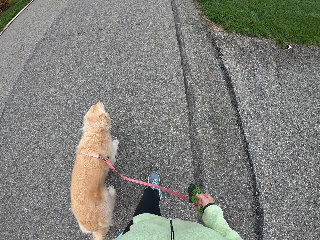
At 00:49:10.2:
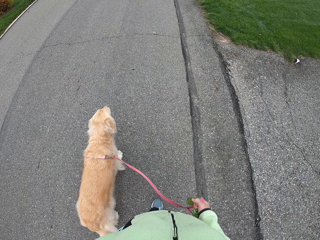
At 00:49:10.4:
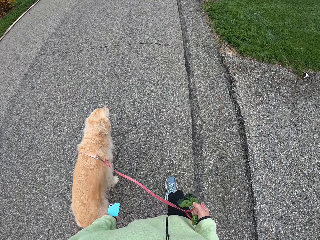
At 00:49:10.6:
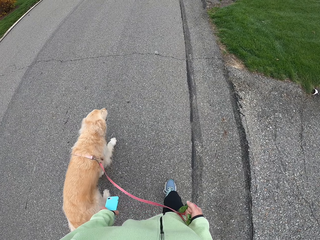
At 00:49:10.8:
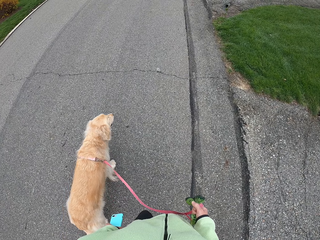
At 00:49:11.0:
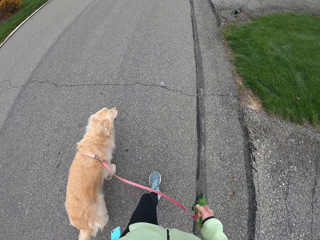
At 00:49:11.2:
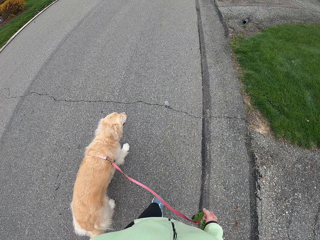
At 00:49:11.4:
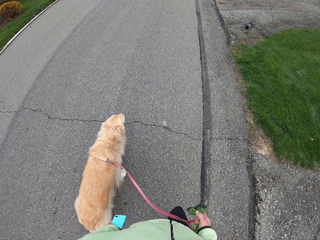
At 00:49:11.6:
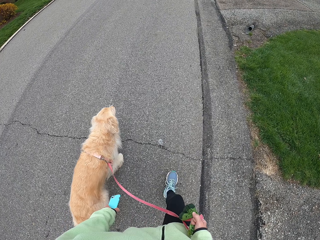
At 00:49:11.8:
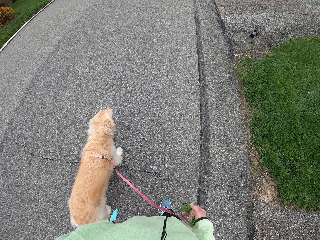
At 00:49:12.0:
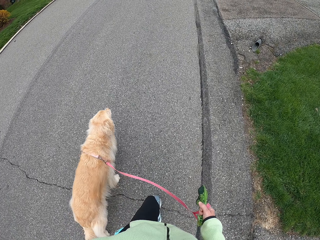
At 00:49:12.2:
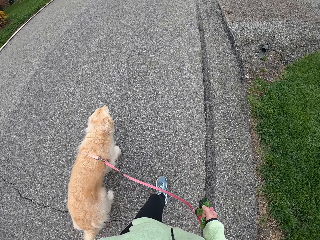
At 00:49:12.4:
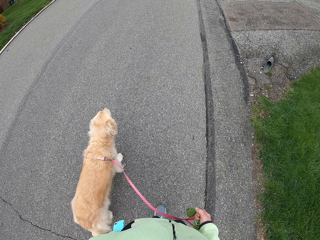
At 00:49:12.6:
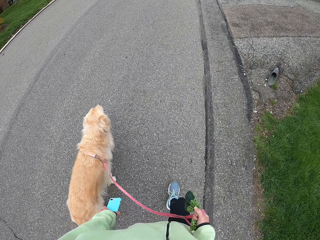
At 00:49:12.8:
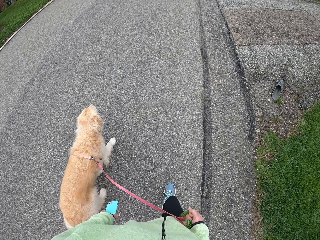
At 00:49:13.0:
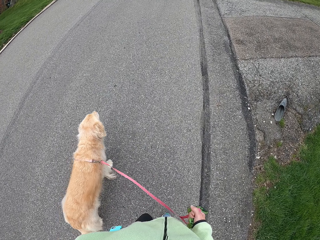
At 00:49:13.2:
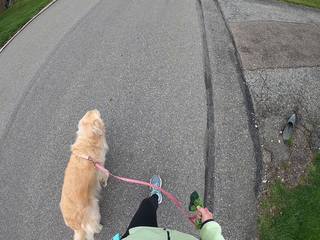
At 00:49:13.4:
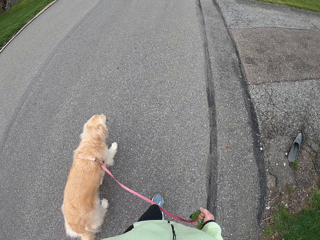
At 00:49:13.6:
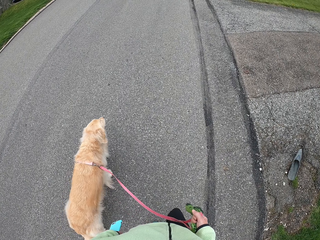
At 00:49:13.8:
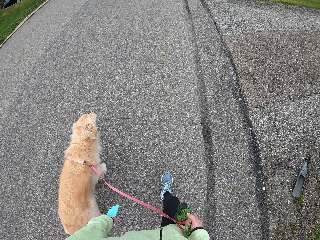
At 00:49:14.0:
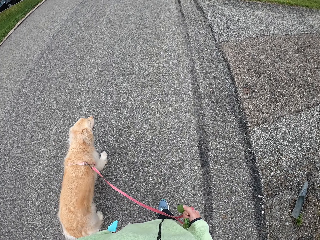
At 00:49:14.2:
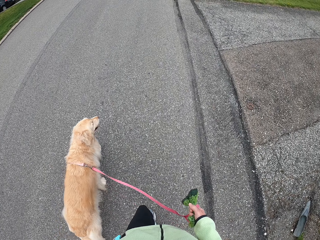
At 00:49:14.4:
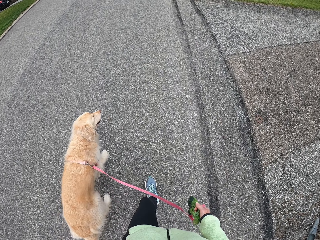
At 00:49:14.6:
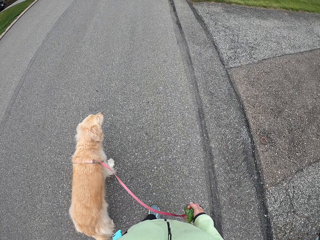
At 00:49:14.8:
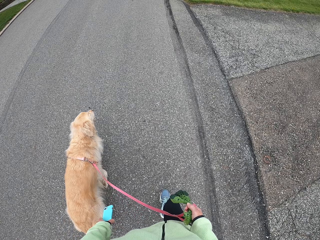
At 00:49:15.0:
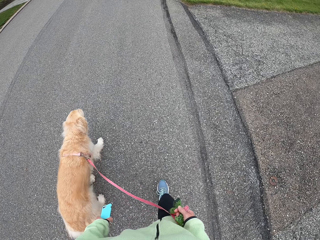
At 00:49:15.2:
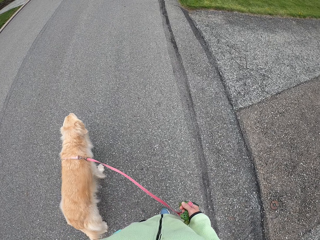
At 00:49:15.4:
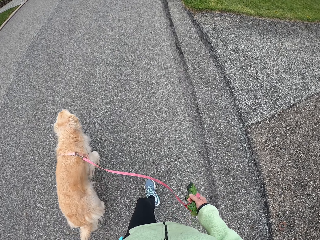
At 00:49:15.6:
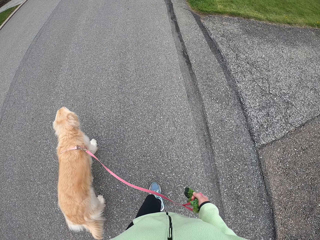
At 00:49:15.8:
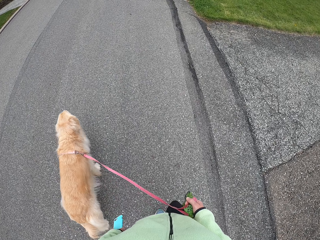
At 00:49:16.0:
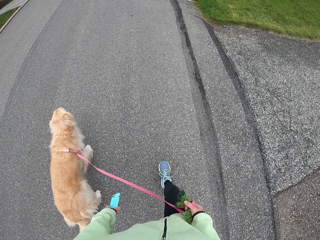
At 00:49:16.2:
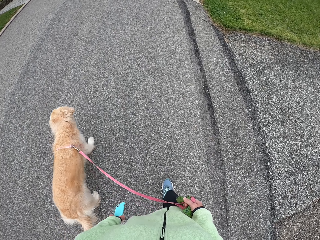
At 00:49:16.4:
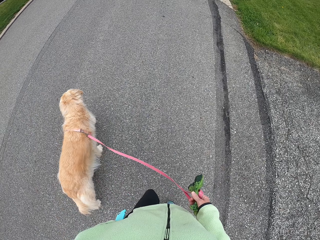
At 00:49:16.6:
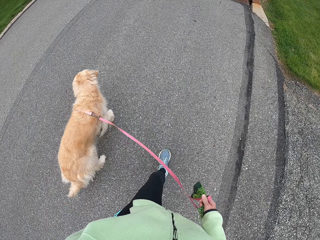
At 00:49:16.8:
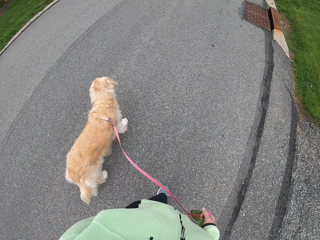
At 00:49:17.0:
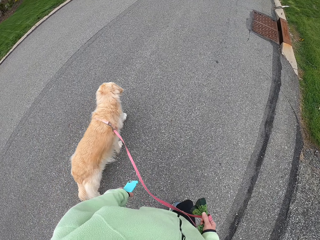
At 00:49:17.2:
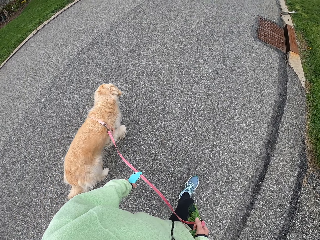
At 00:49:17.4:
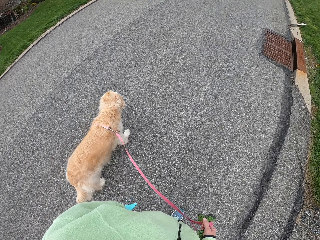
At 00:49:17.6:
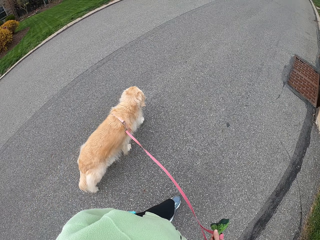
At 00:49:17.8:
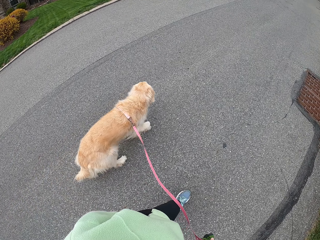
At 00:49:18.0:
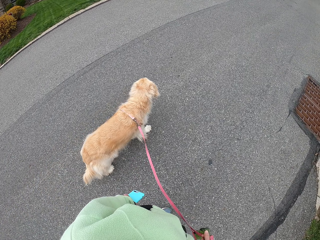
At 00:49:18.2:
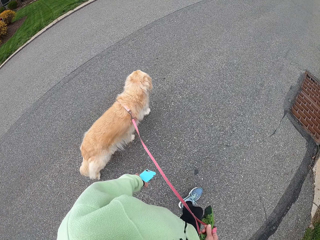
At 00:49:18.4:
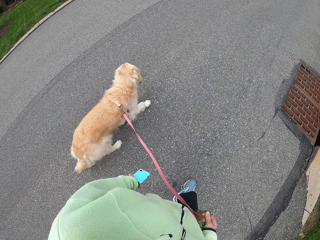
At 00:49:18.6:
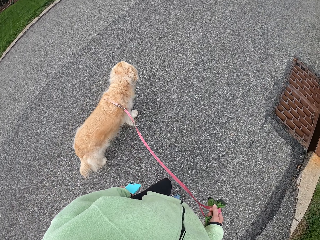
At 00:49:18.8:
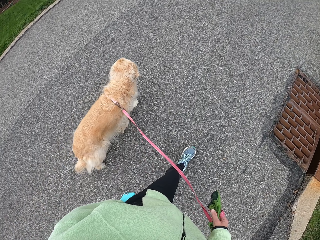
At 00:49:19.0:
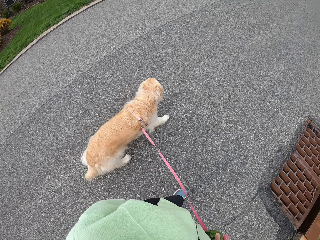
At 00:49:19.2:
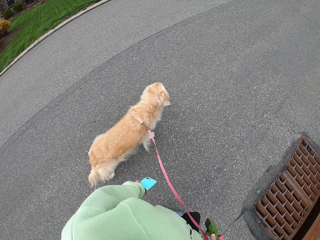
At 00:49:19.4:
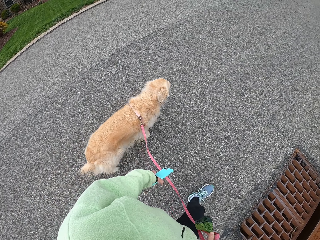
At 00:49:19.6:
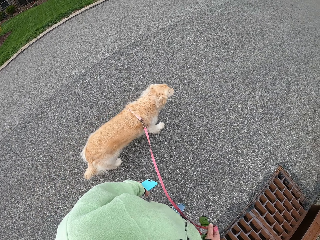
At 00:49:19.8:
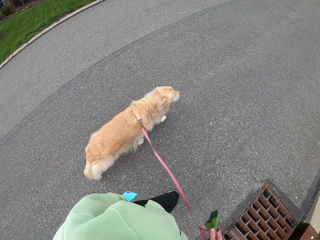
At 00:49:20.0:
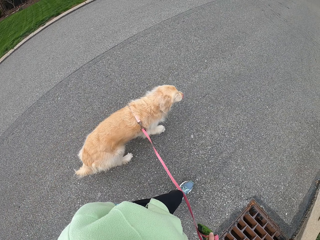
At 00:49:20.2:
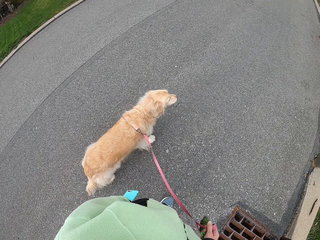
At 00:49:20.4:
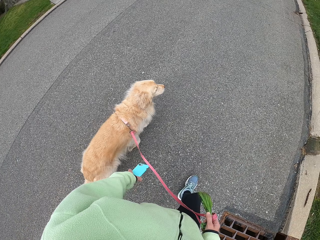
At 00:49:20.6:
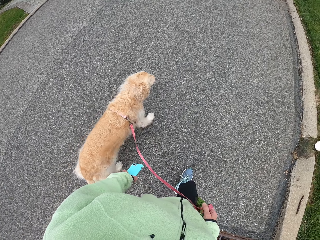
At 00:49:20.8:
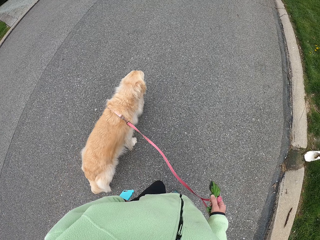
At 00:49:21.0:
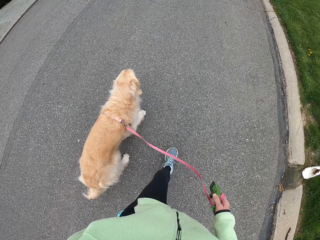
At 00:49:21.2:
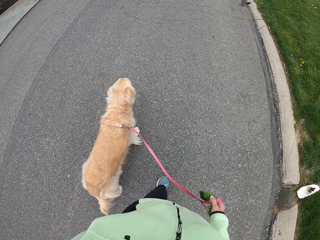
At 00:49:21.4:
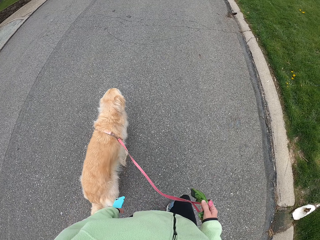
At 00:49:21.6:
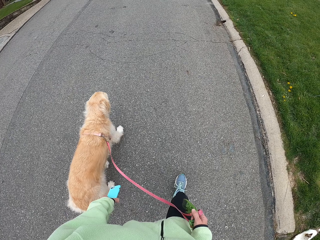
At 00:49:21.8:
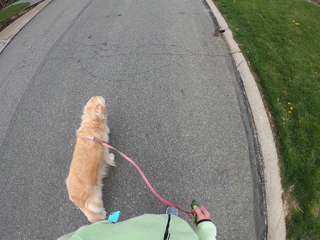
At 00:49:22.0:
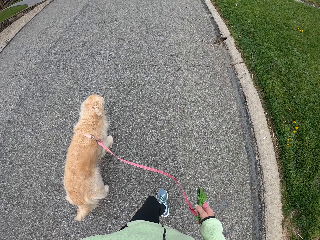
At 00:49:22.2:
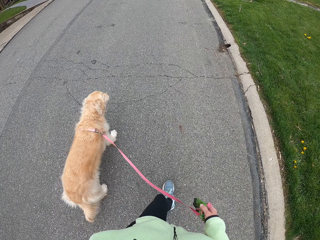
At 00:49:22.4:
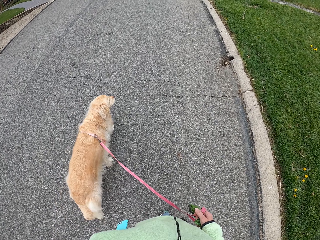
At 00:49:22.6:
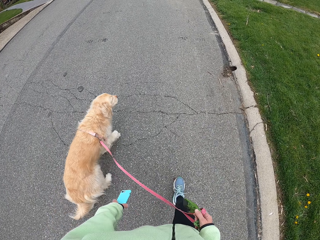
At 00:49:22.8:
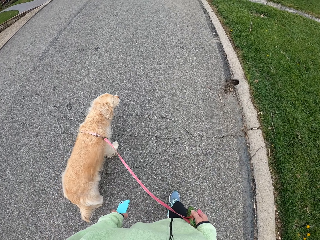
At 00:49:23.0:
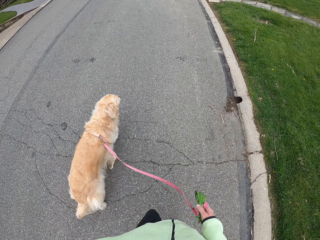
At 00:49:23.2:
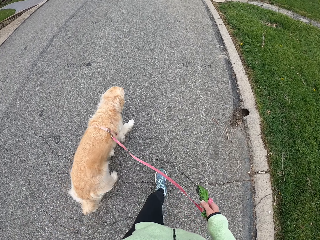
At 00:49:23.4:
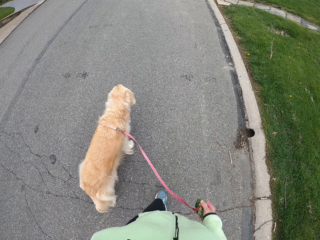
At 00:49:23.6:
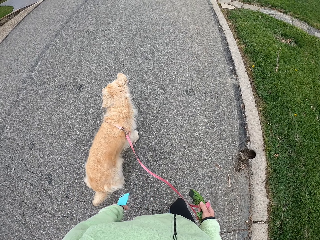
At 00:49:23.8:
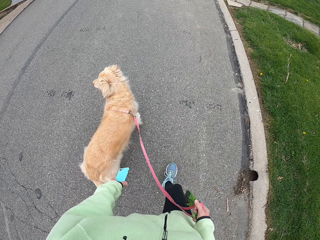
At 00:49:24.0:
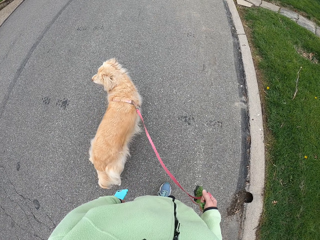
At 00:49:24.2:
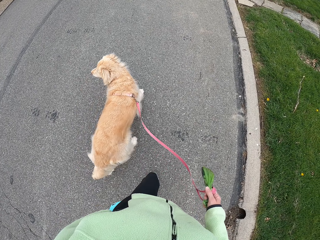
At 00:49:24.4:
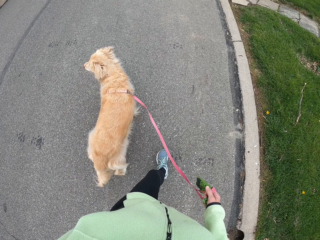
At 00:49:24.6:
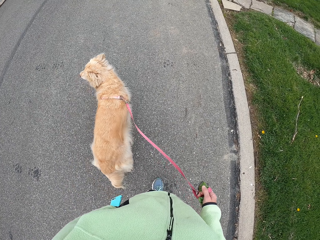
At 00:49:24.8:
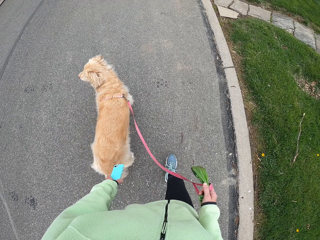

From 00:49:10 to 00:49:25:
The camera wearer looks around the road. They walk around the road.

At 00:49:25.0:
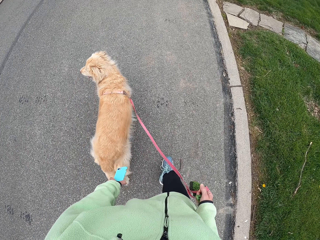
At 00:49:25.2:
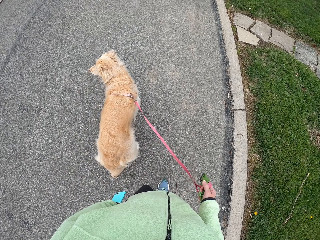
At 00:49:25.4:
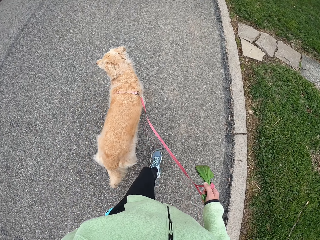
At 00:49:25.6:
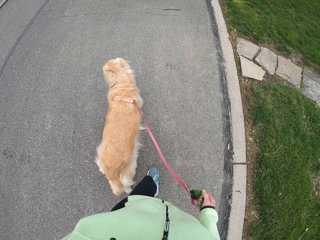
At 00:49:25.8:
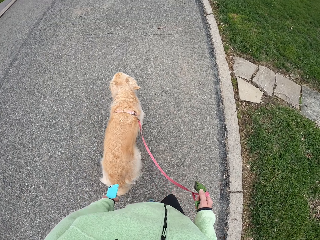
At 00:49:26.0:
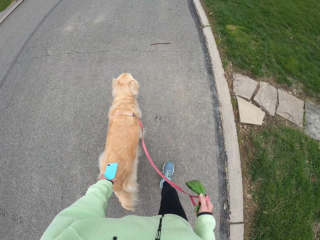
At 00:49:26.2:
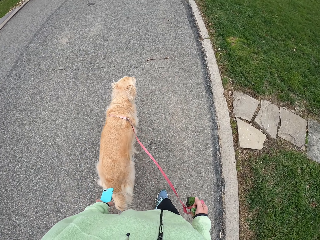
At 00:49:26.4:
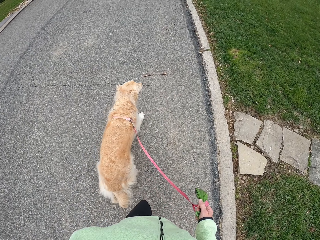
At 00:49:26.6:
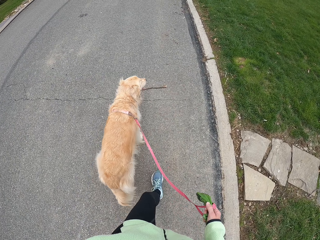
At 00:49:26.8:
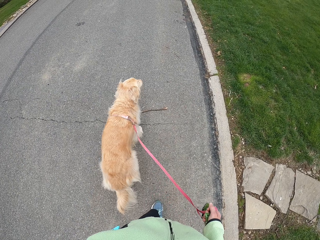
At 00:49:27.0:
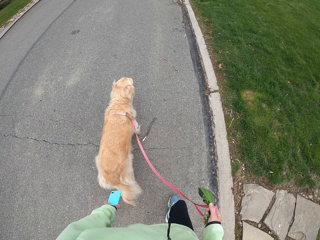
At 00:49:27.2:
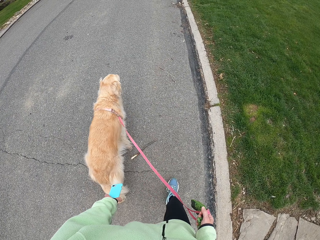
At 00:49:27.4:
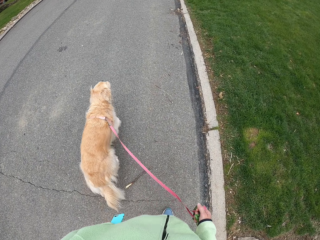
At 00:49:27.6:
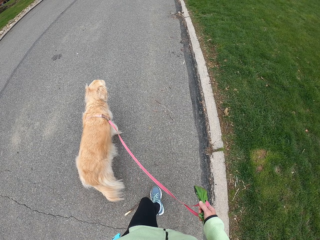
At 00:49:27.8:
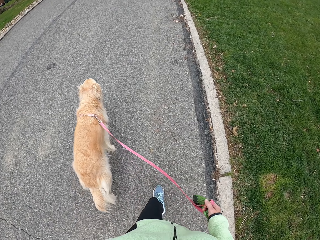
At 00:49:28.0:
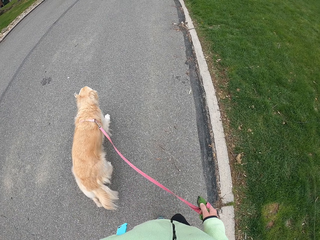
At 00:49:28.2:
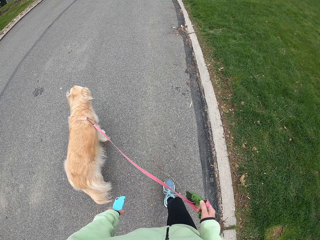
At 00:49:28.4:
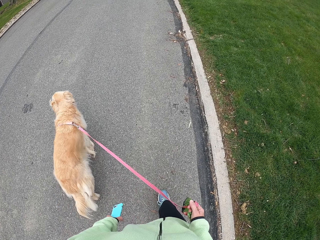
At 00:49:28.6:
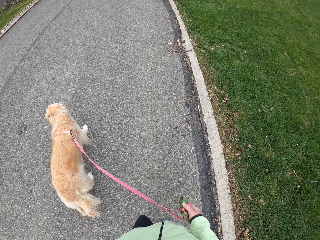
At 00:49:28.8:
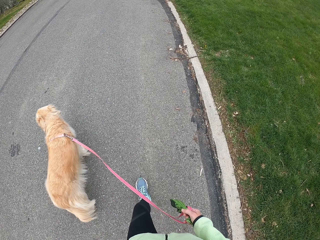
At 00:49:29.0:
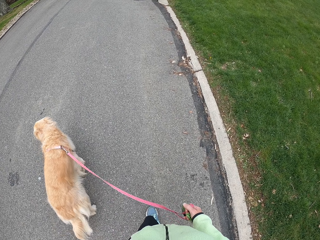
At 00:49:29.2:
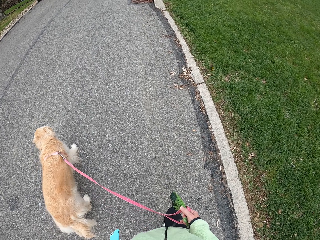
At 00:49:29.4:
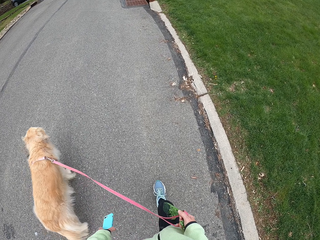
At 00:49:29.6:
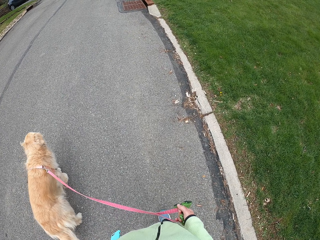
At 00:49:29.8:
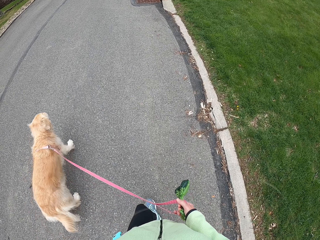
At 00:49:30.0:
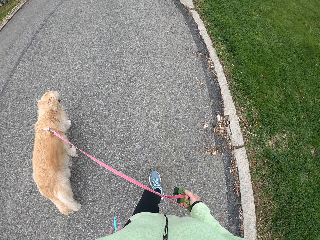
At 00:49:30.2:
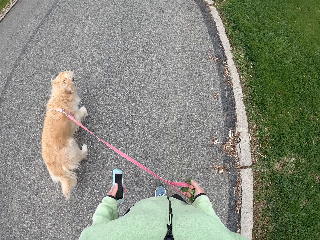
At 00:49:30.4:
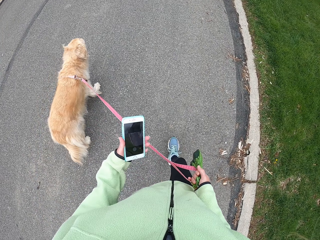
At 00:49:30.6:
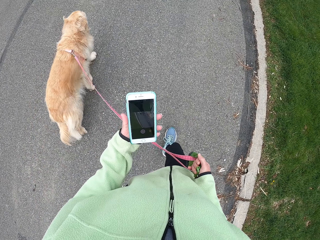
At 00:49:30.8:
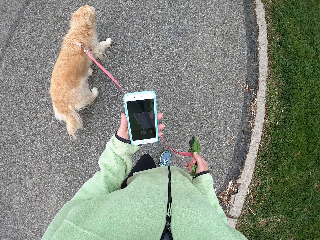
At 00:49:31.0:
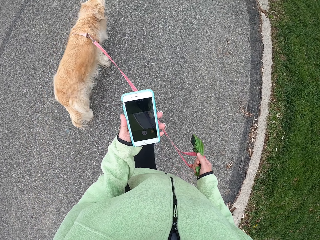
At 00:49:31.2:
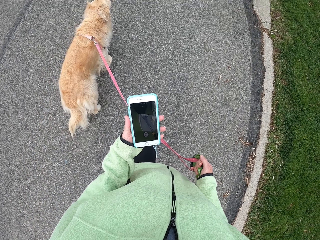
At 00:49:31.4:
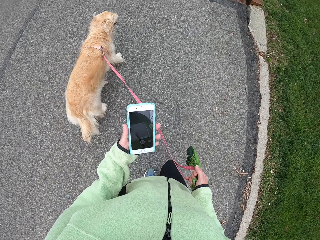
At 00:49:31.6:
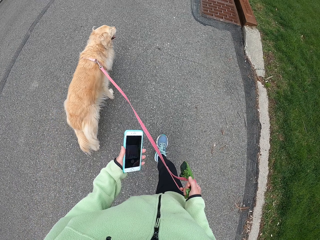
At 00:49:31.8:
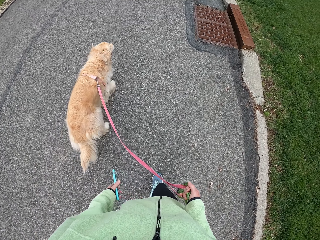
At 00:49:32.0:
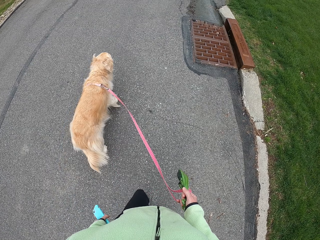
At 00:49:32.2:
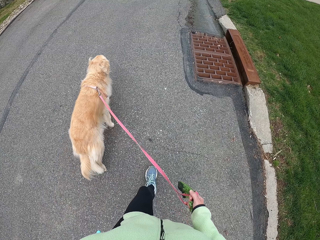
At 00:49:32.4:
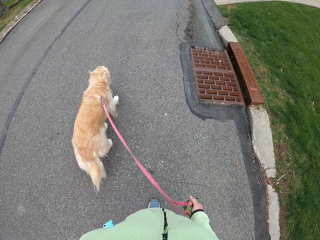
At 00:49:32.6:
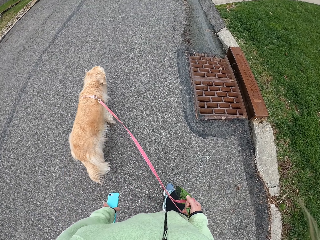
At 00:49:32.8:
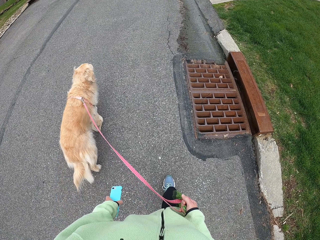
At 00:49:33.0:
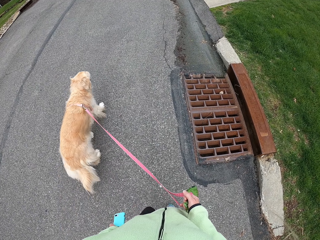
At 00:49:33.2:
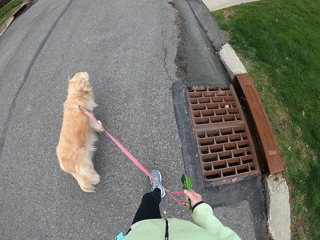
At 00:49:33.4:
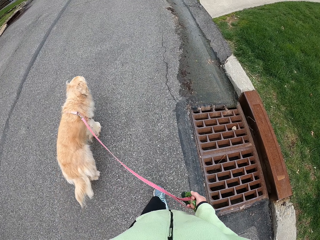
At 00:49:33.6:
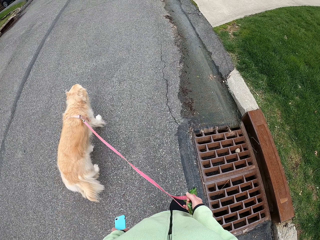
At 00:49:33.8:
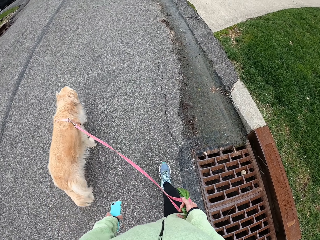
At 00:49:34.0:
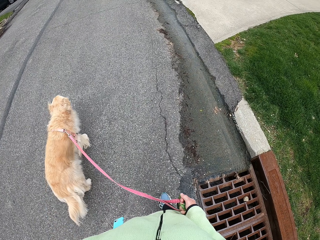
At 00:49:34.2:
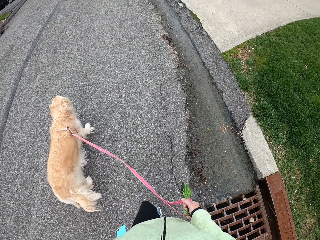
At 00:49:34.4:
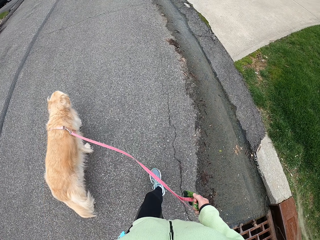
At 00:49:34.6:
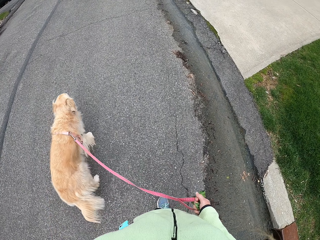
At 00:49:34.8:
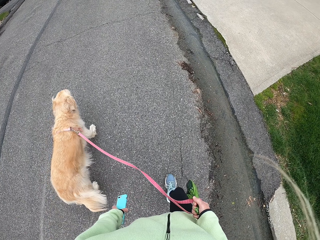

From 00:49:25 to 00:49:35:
The camera wearer looks at the phone. They walk around the road.
